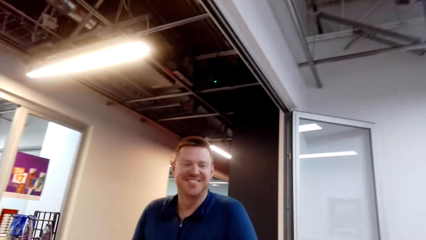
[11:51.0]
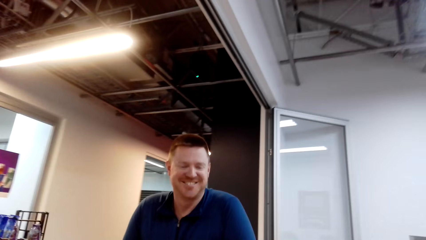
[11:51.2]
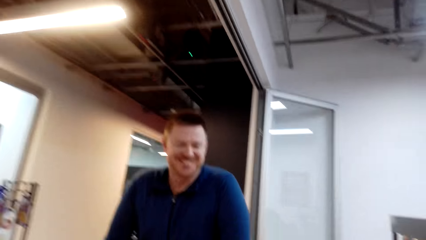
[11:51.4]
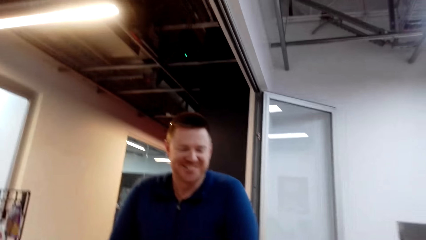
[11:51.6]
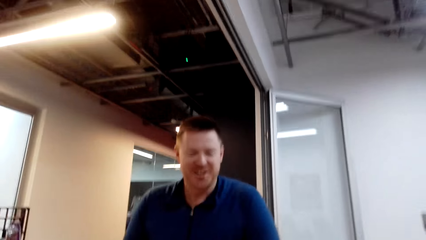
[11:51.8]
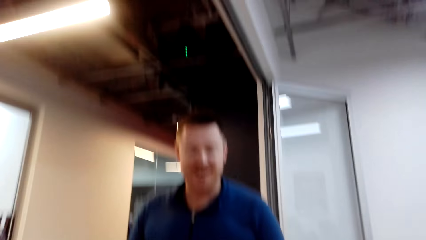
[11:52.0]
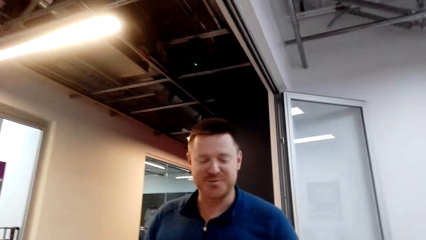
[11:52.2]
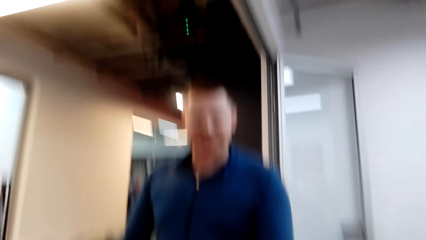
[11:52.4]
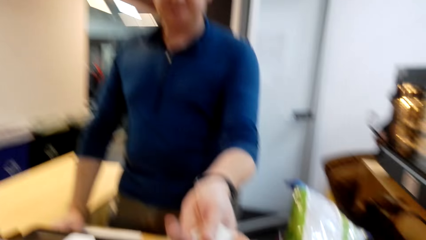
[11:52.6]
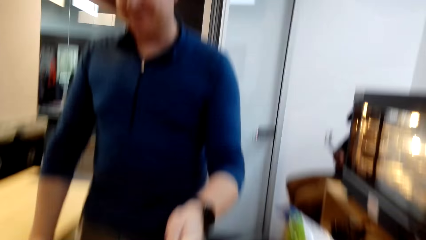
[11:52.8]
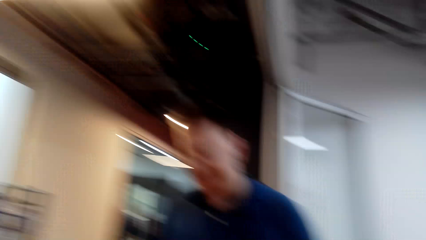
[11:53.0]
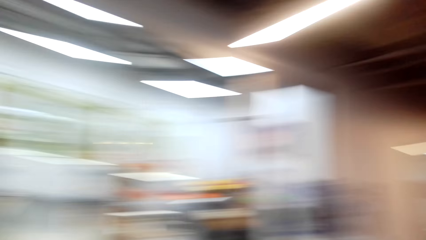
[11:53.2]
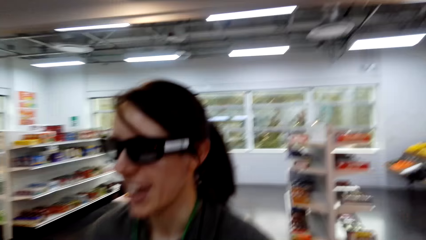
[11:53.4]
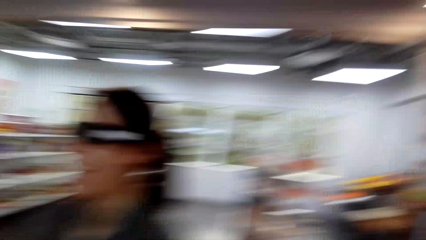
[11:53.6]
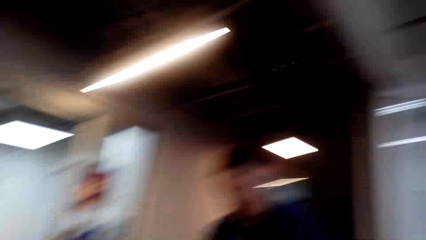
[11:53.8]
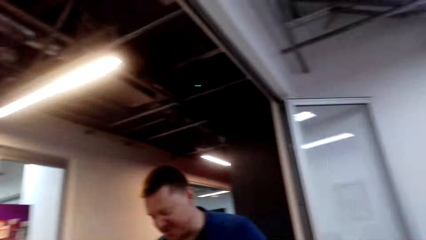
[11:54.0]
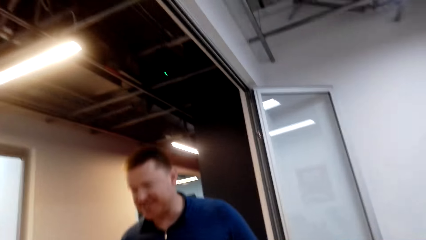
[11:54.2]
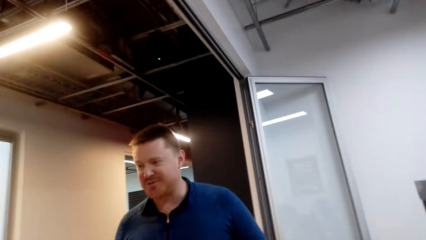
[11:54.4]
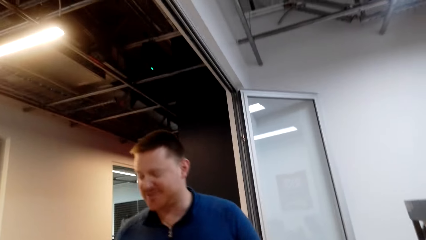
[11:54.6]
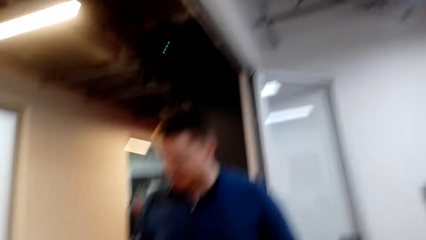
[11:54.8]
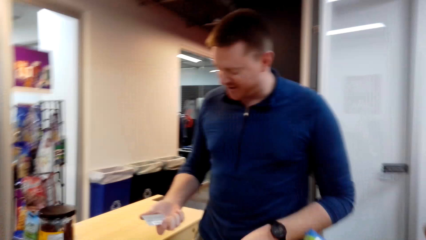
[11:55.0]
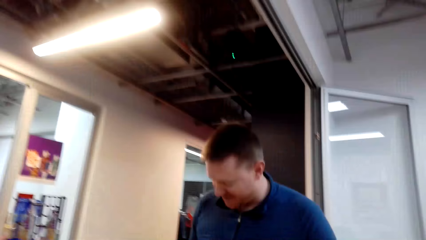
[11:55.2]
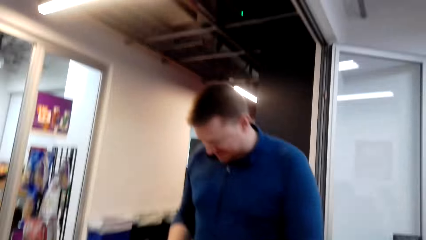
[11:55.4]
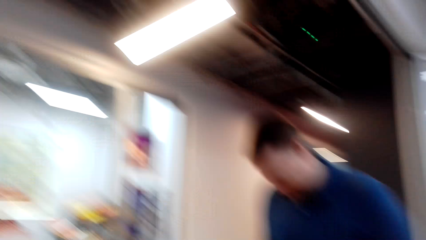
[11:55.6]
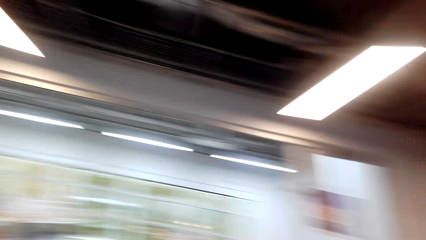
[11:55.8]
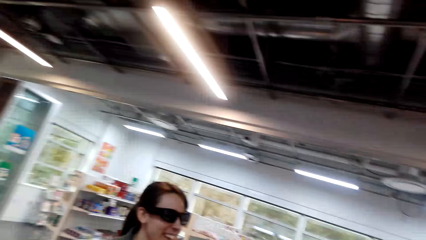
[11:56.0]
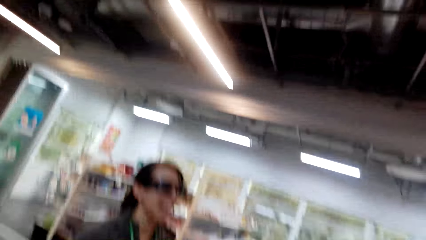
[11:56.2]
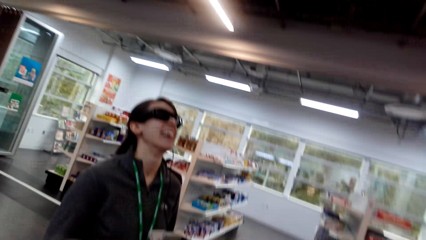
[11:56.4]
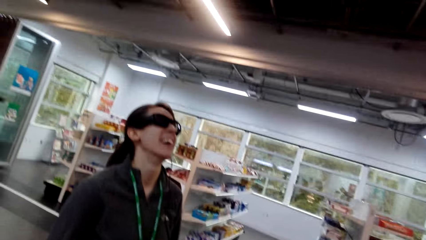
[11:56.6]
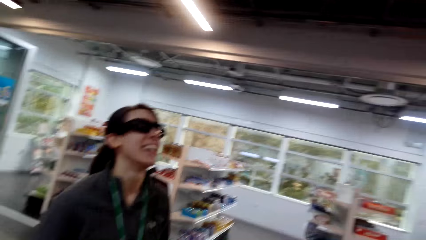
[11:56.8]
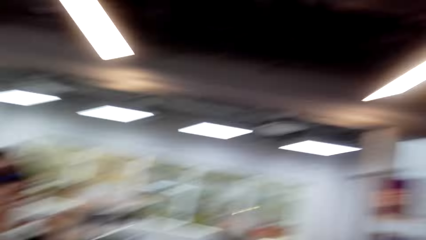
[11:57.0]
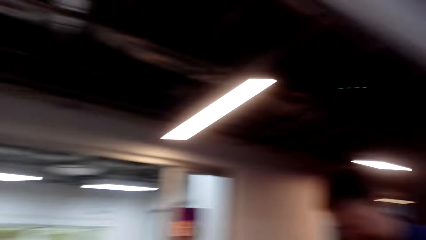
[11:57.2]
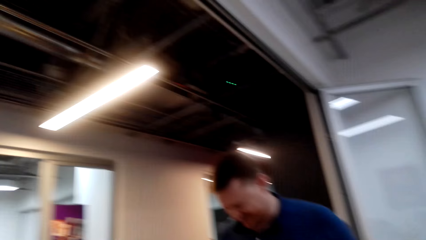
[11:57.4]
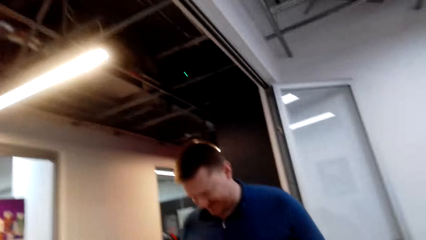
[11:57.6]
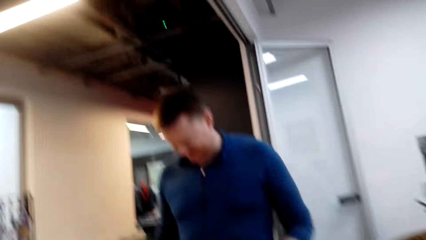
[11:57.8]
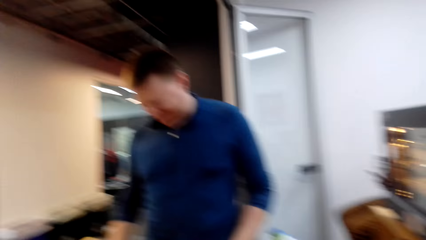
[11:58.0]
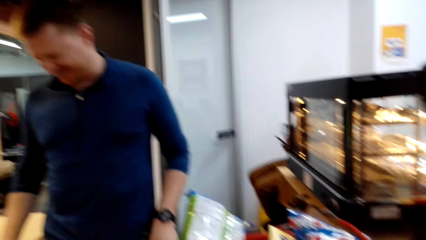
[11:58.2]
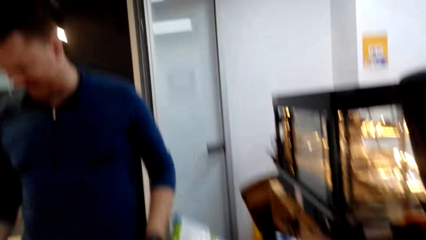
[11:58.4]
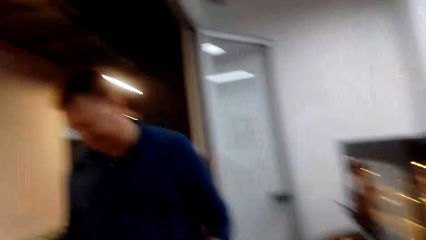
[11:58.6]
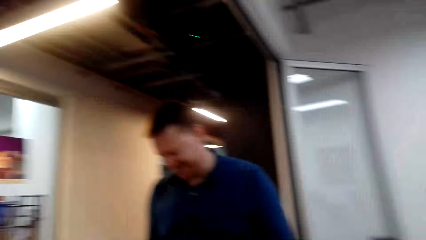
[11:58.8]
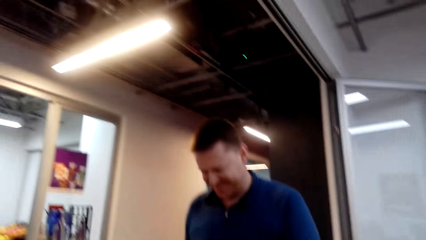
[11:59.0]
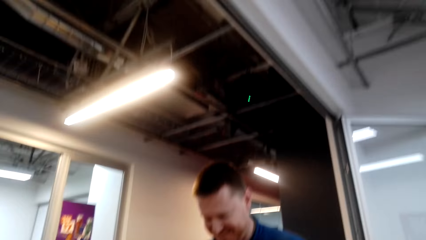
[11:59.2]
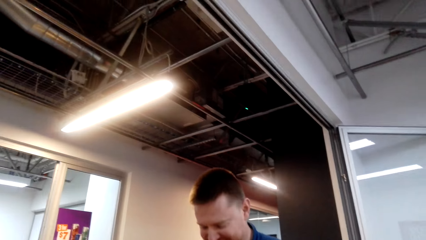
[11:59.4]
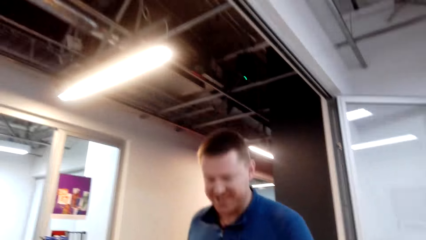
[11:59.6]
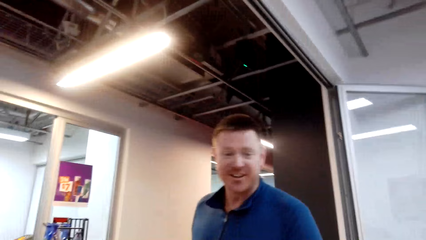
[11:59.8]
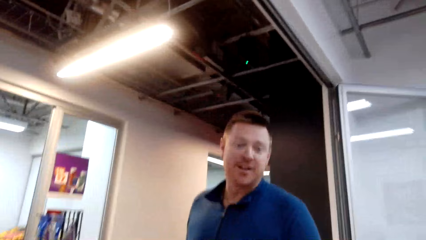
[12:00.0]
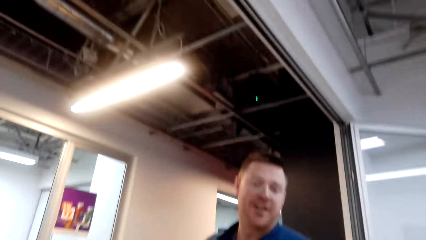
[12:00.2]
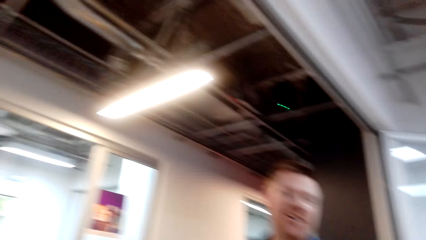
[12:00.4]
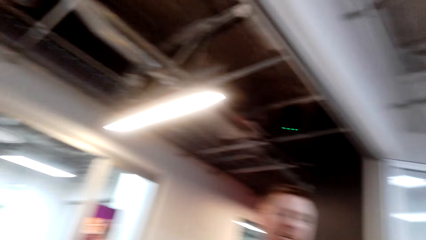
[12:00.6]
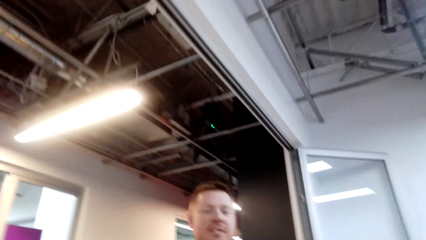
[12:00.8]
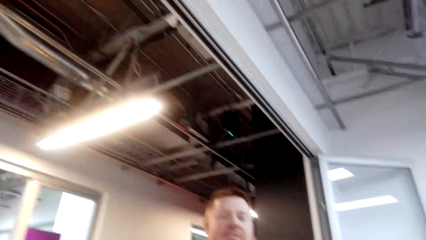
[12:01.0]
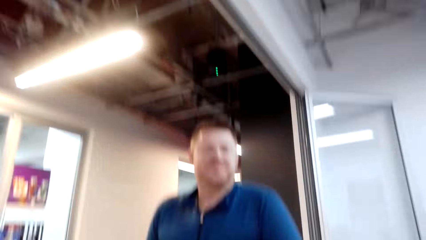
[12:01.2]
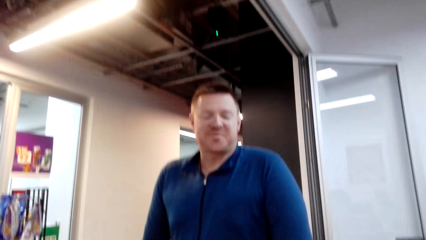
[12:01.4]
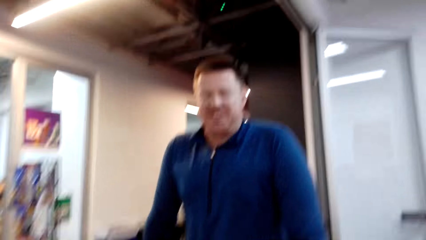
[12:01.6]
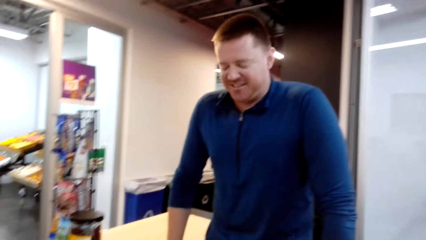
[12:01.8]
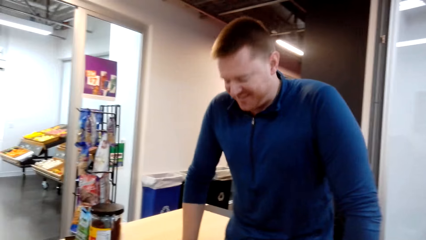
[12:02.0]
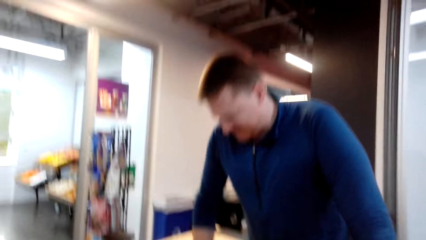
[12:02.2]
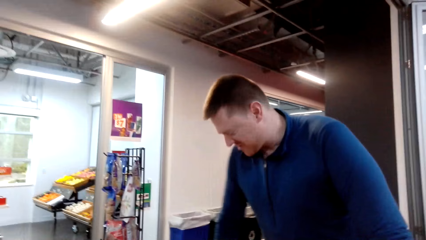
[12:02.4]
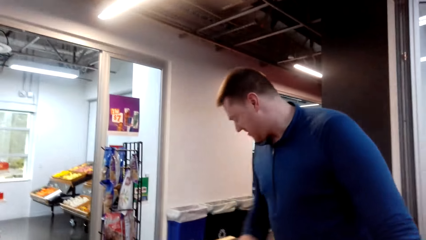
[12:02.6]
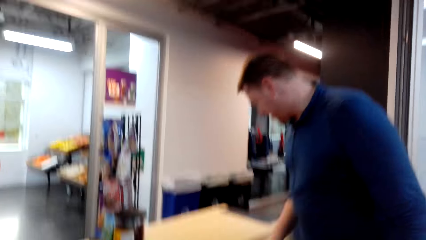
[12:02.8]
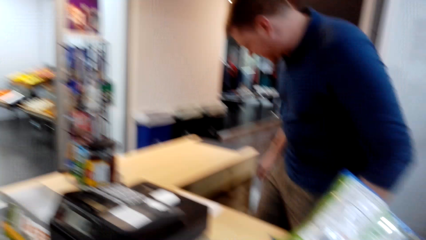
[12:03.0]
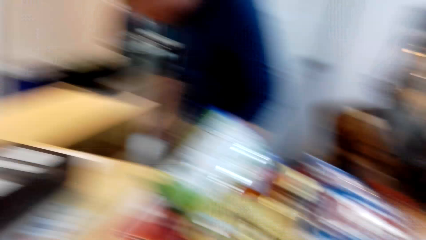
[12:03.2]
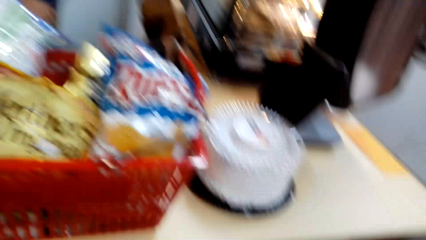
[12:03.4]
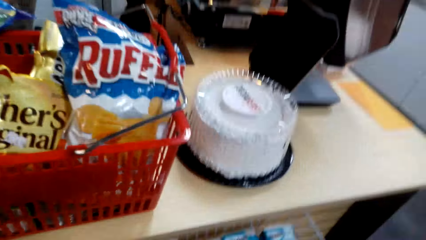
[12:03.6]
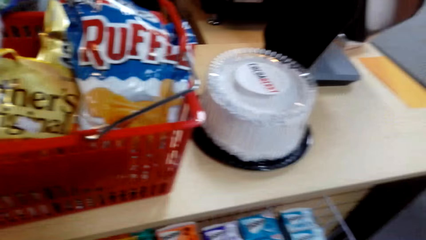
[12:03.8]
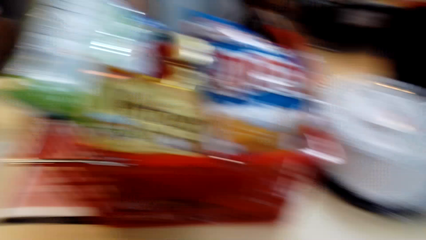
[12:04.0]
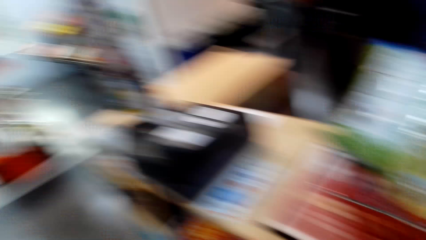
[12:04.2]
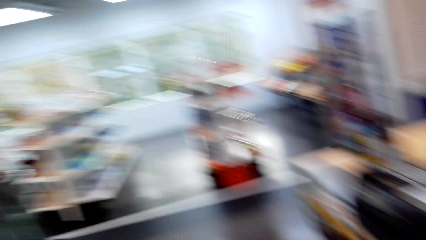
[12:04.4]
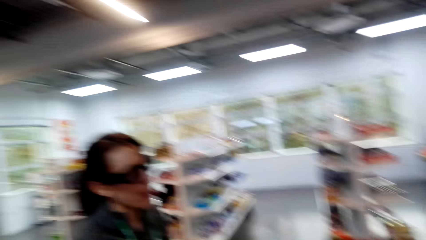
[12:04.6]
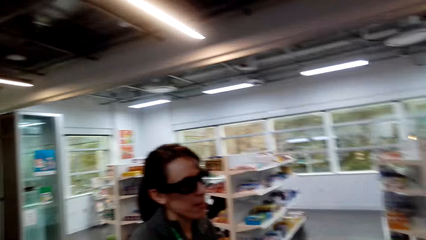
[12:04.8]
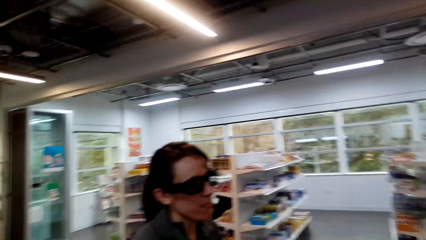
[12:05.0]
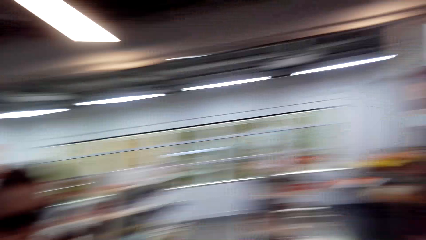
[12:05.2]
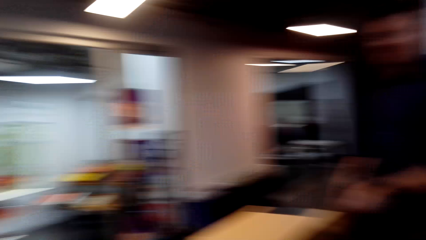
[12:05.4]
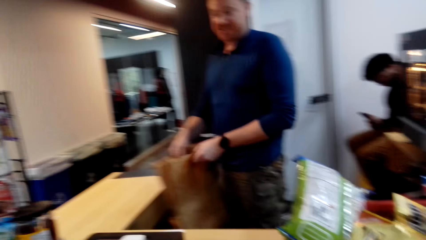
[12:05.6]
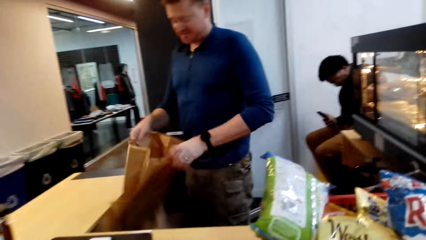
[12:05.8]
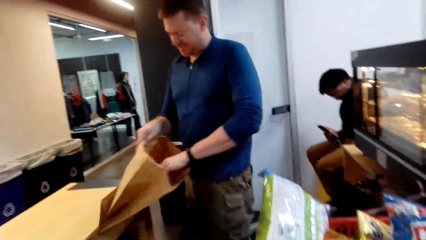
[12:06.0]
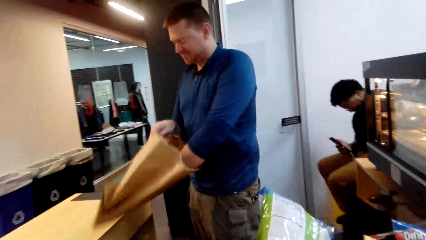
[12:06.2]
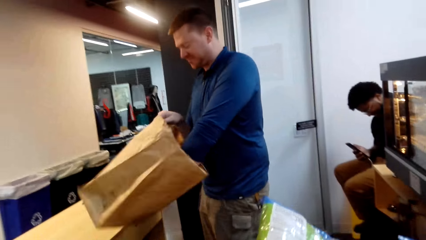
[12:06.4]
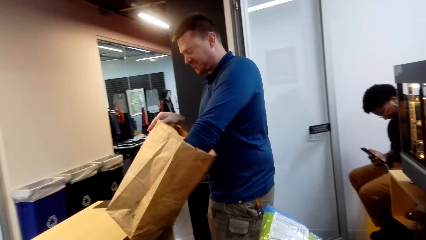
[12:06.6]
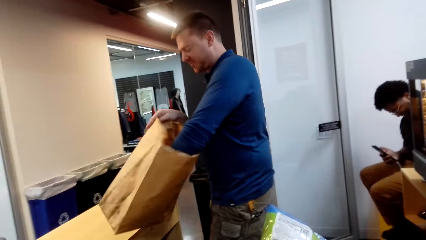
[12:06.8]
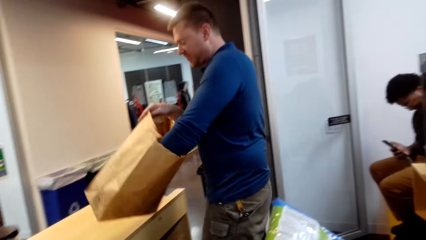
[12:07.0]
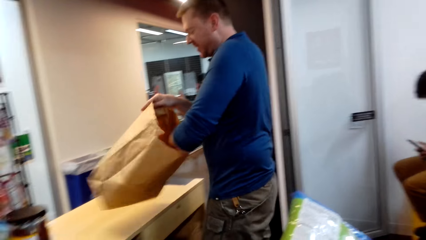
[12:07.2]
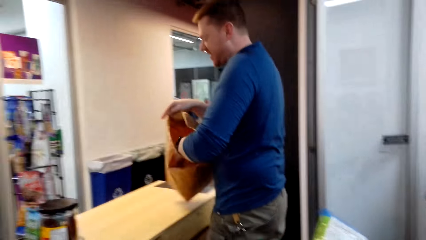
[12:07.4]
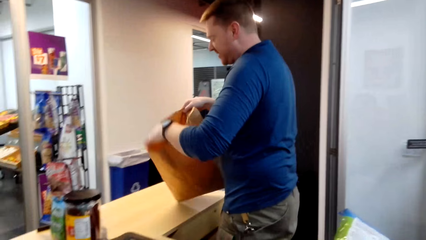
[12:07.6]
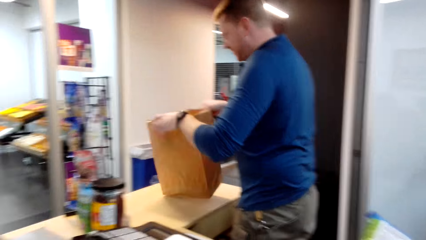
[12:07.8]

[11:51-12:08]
The camera wearer gives a card to the cashier. They look around. The cashier picks up packing paper. The cashier puts a hand inside a brown shopping bag.
